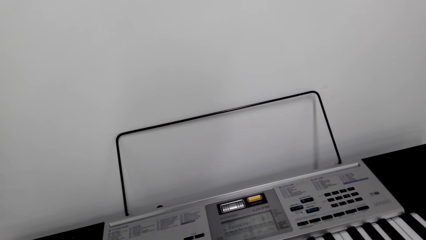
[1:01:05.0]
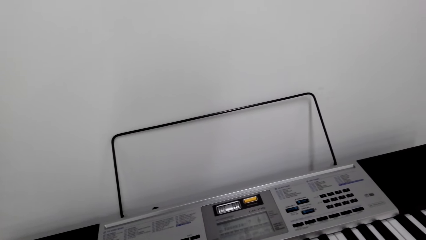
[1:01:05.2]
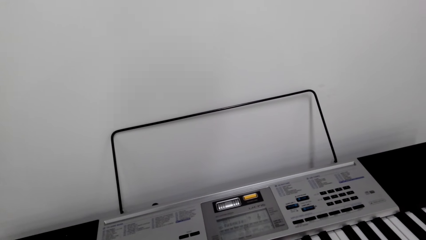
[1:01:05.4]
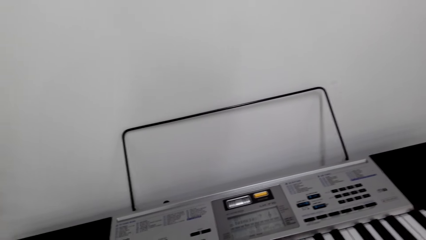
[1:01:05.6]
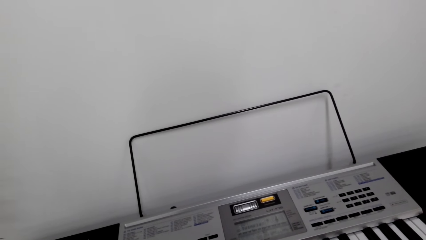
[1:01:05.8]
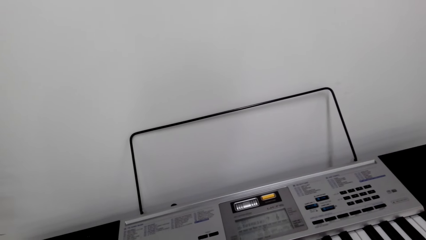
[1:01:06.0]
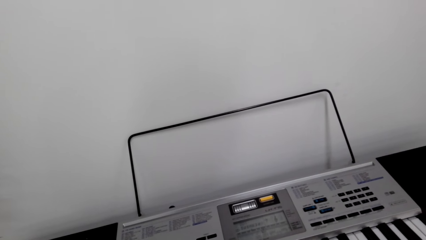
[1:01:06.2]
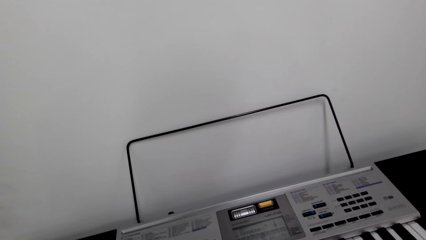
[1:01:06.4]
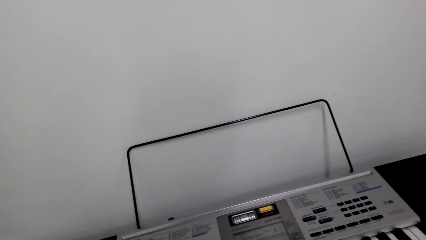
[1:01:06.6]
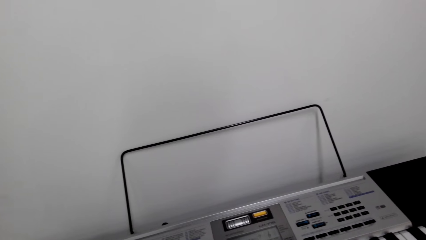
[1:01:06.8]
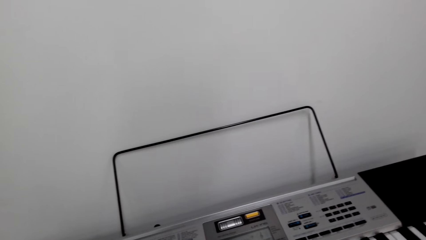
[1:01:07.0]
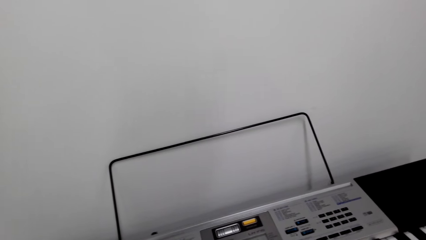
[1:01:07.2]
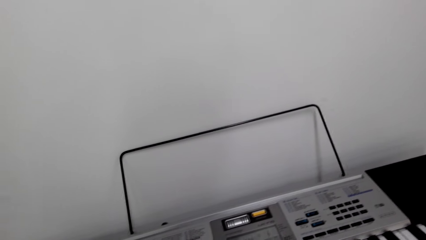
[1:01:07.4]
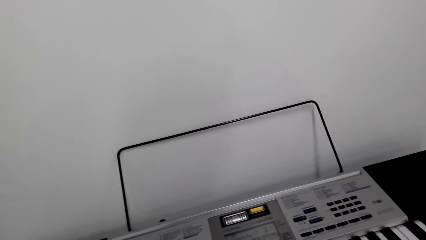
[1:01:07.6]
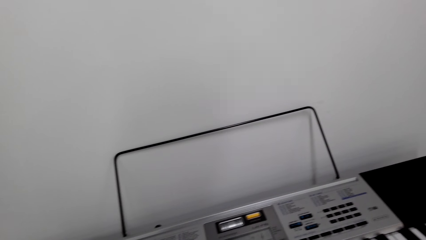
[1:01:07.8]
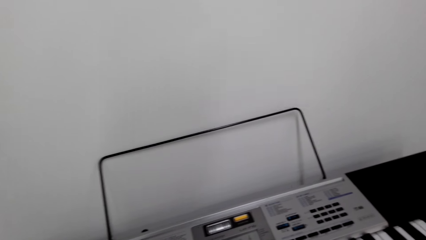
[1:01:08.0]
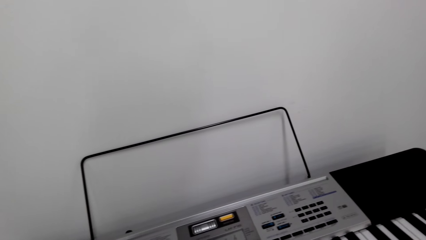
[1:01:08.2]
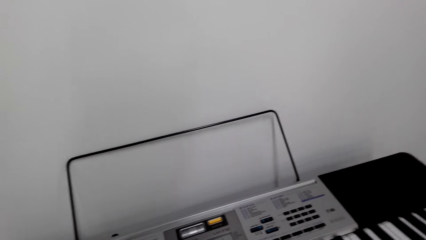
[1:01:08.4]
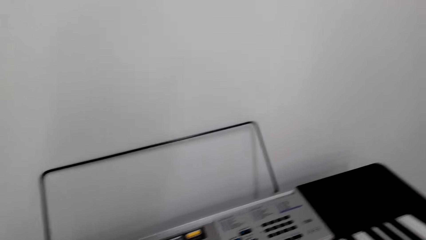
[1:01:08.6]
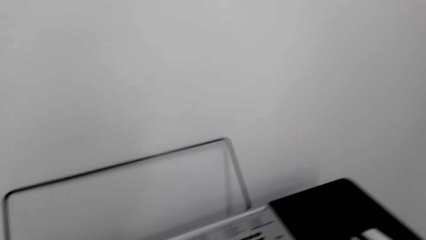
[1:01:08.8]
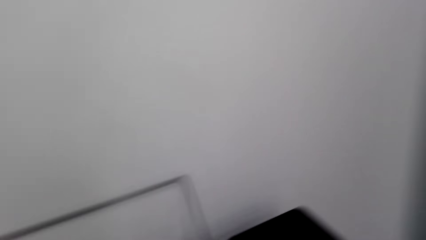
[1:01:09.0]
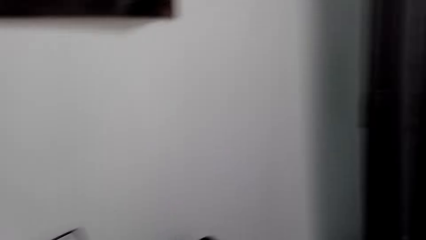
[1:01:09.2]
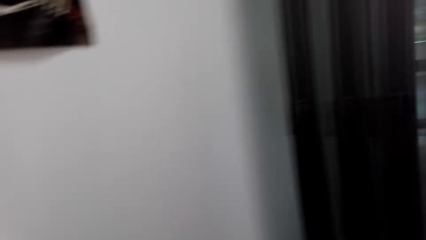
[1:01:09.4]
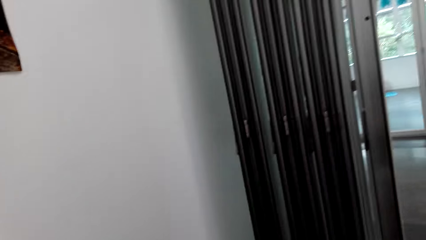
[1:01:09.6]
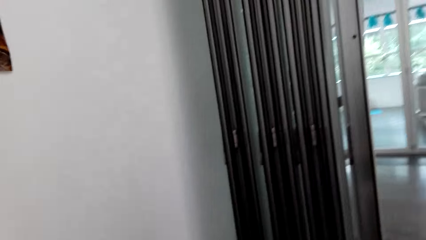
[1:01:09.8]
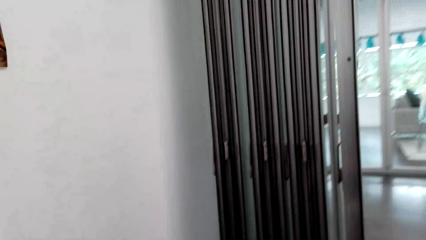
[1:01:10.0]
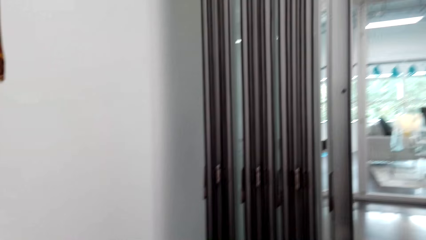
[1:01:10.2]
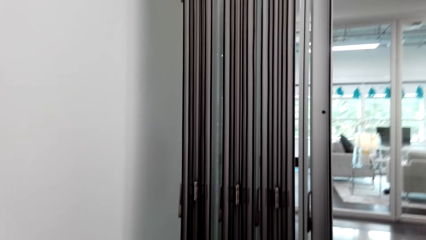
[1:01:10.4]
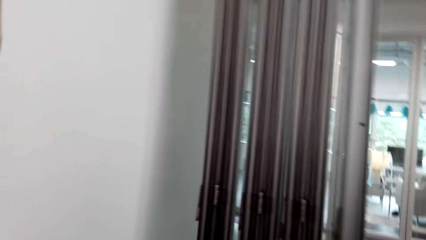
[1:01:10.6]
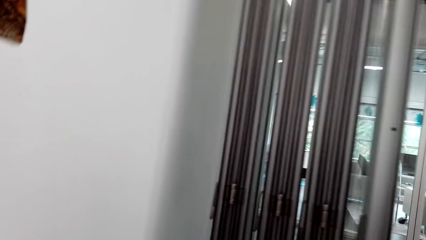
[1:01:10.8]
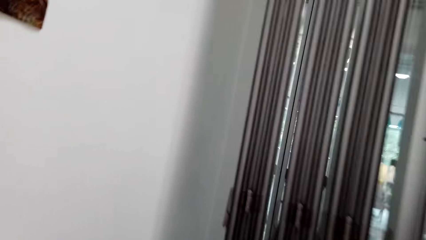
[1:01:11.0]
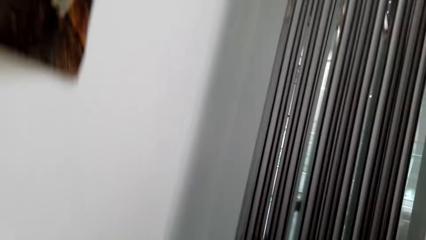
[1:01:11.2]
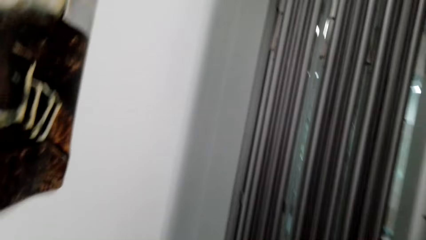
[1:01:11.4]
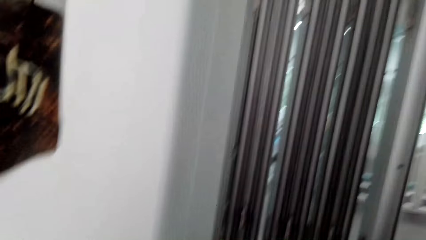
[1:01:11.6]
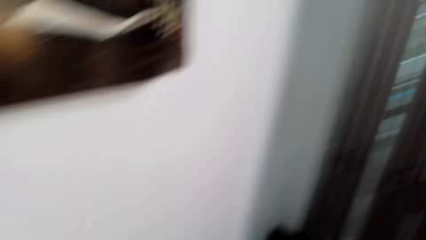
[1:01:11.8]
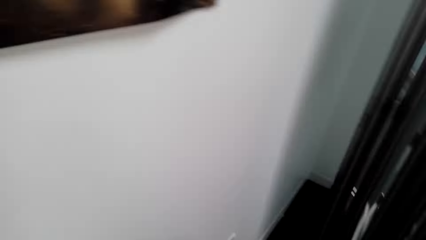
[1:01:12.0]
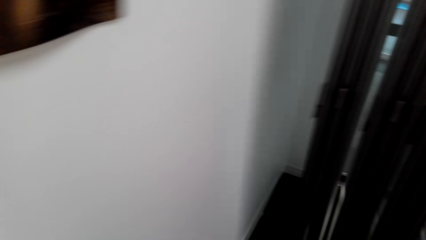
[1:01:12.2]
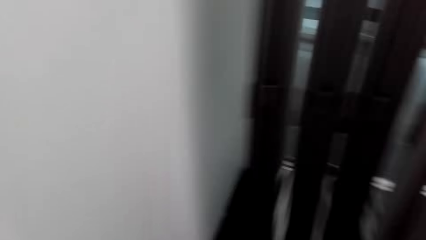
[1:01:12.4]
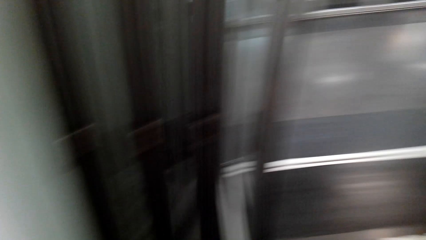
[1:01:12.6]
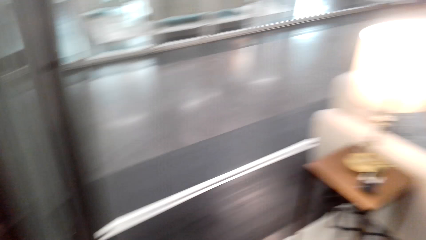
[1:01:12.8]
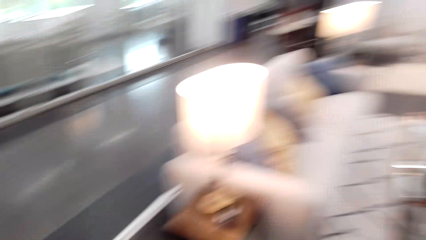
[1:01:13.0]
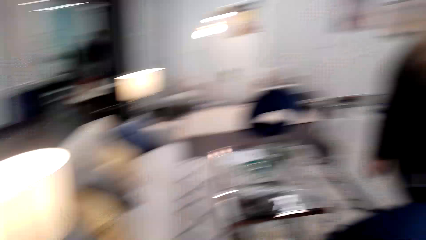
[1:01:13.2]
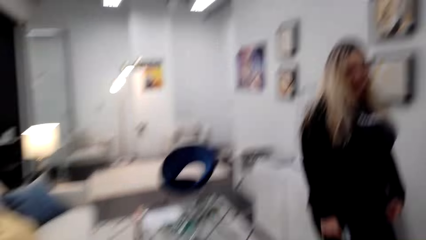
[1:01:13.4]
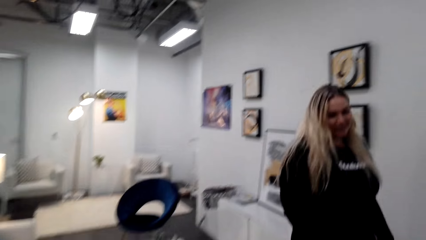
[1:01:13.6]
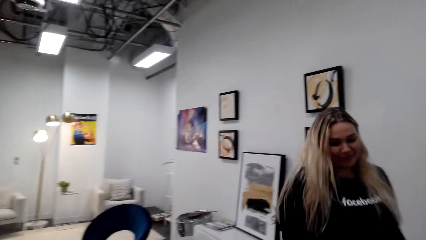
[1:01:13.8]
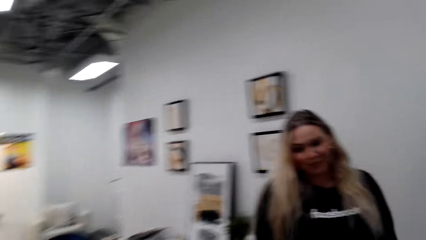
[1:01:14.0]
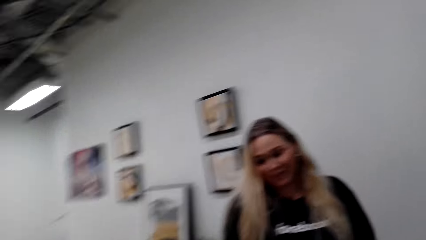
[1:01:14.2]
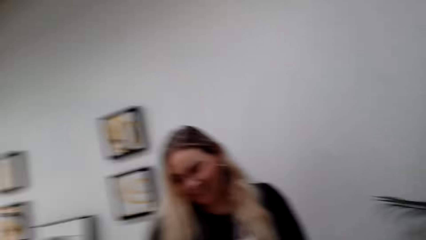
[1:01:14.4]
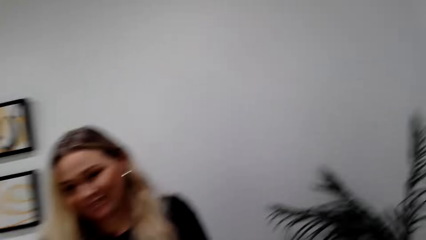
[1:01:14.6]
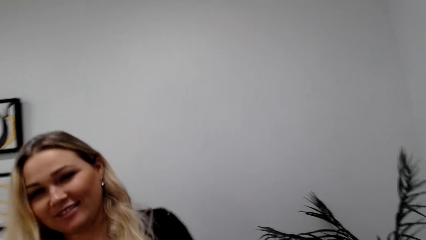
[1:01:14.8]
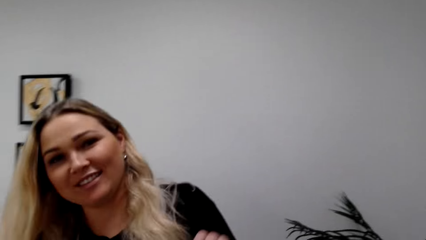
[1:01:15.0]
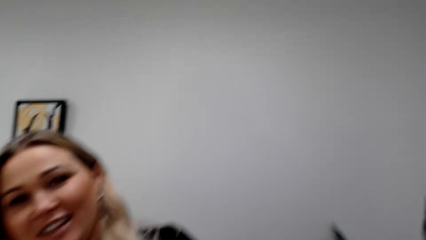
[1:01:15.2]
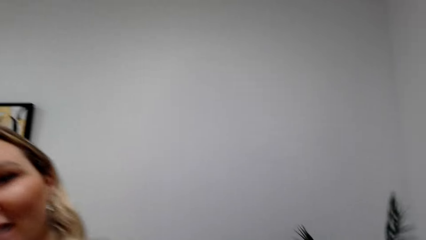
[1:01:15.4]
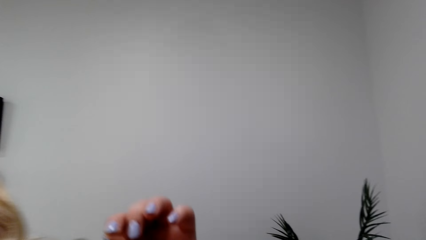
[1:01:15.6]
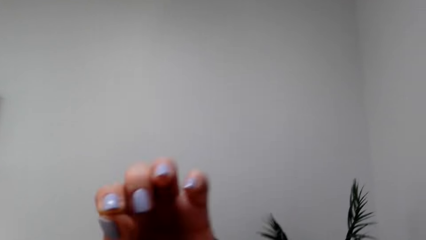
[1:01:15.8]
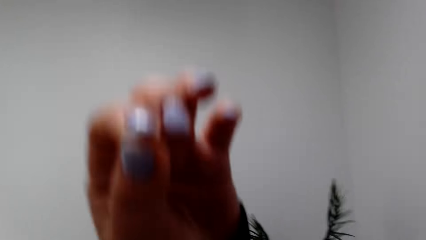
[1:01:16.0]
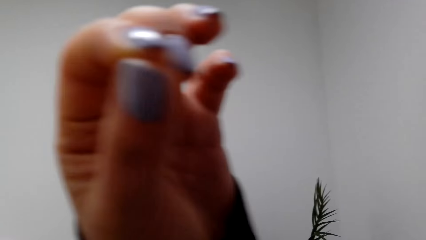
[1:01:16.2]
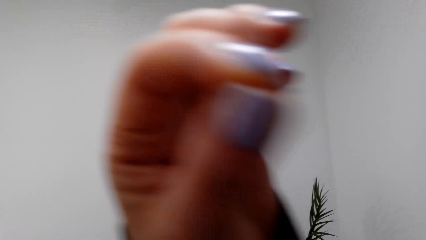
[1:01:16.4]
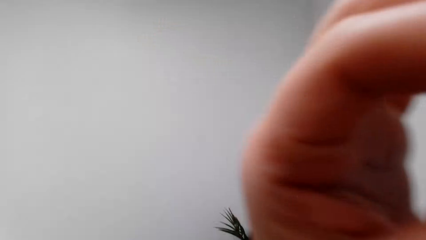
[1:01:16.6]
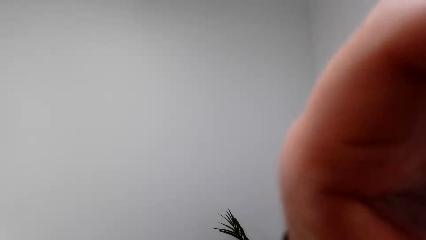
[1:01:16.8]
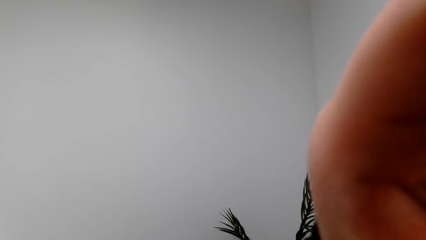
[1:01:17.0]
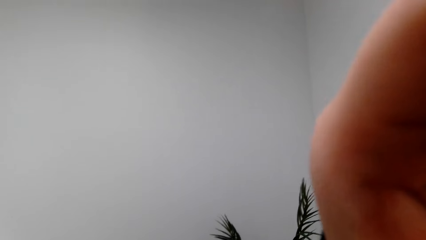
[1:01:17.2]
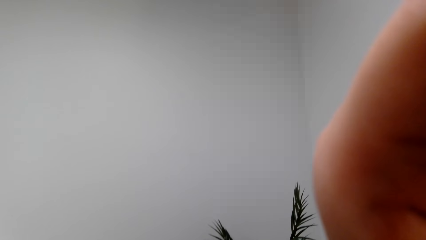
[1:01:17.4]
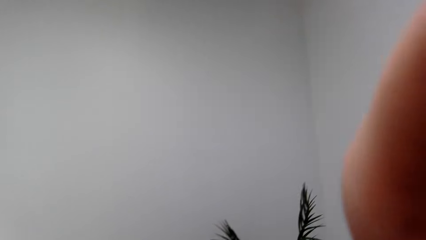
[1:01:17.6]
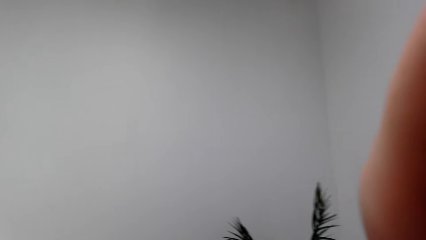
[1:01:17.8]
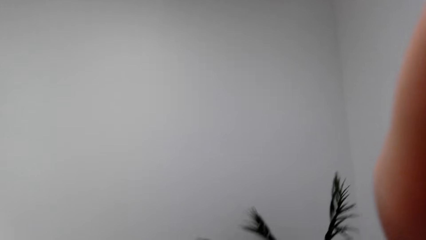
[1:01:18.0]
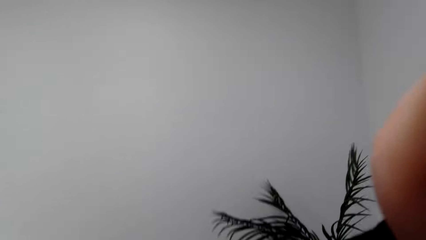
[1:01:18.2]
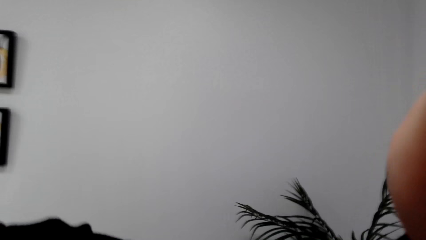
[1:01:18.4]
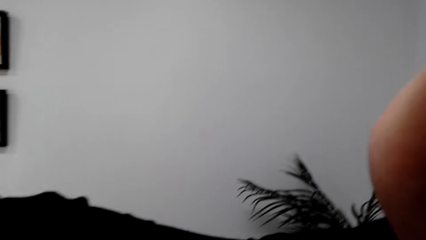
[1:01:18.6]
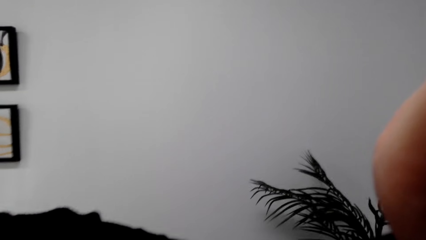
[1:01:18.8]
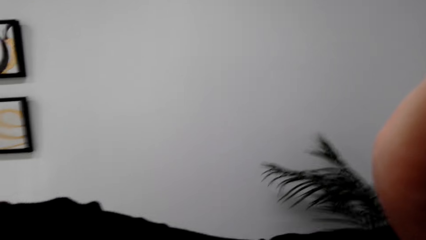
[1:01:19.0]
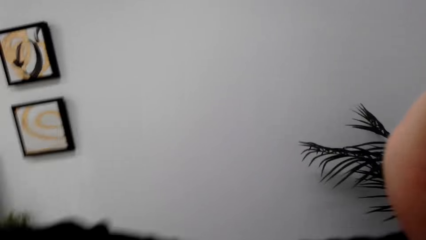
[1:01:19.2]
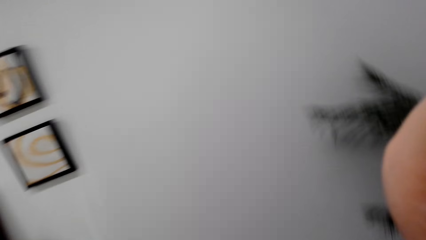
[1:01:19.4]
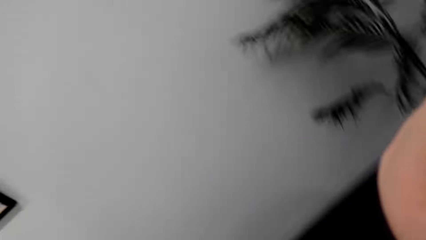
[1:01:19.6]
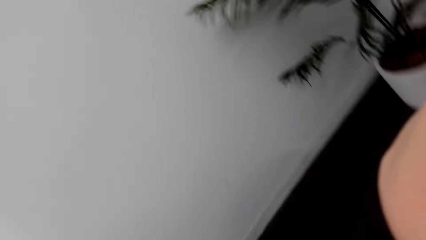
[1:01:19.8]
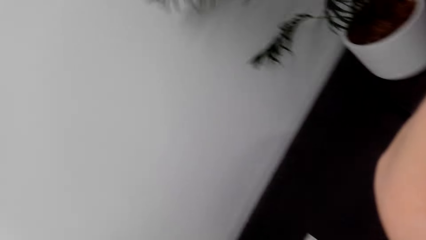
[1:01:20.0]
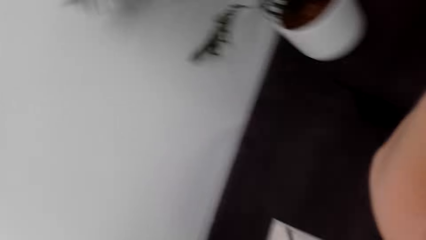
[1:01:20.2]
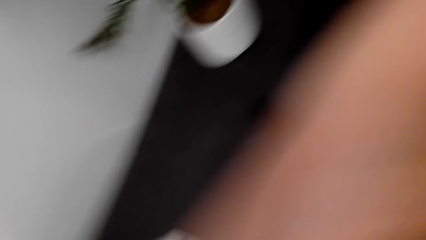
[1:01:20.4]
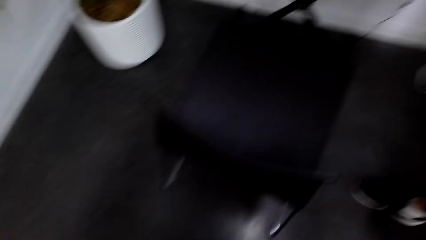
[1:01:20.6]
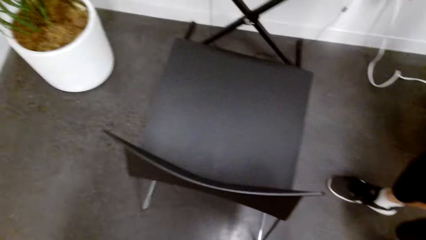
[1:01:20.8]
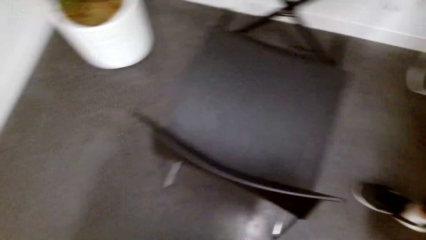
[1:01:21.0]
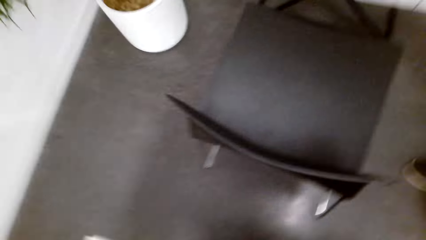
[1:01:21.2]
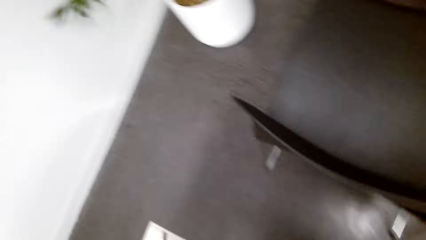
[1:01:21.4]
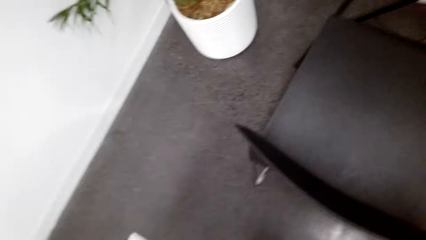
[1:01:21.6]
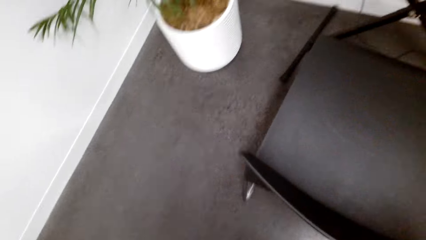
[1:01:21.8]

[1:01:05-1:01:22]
The camera wearer looks around. They do something. They move around the room. A woman walks across. The camera wearer does something. The woman lifts a hand. The camera wearer looks around.
